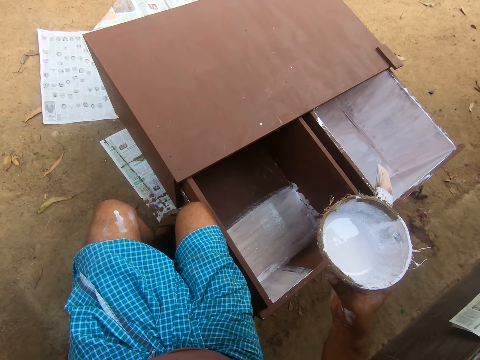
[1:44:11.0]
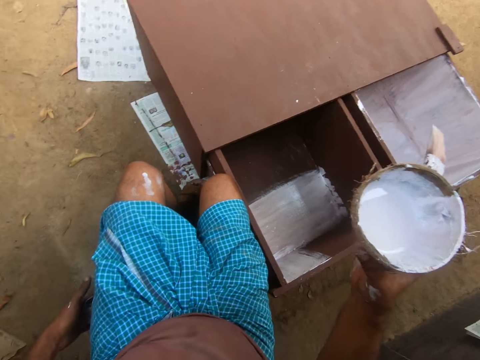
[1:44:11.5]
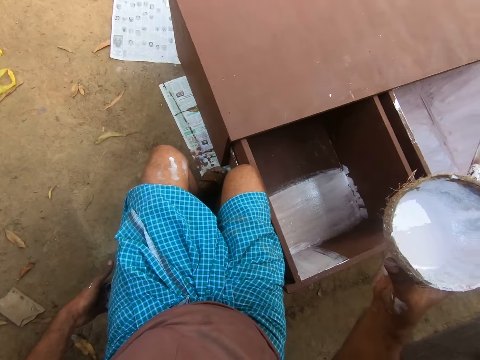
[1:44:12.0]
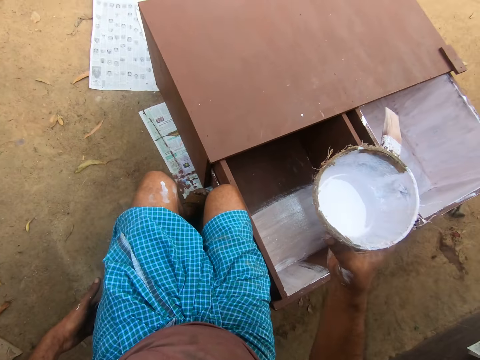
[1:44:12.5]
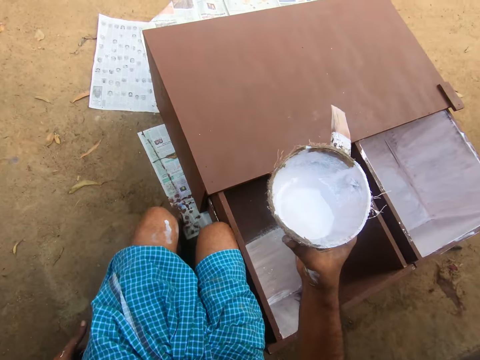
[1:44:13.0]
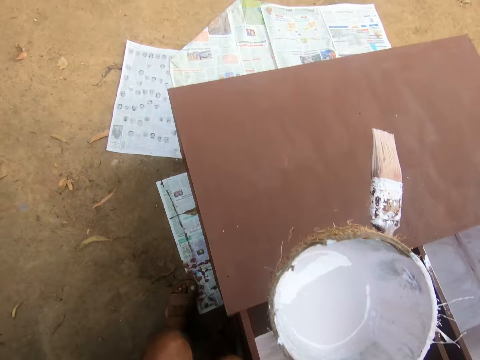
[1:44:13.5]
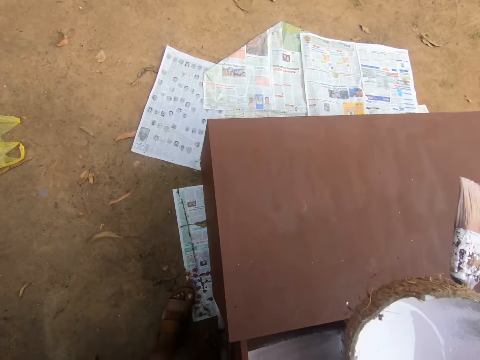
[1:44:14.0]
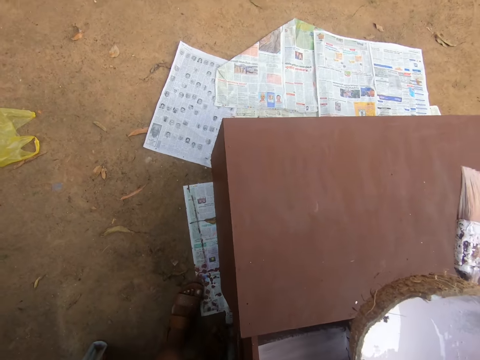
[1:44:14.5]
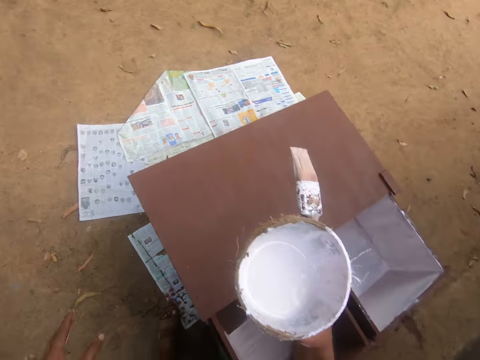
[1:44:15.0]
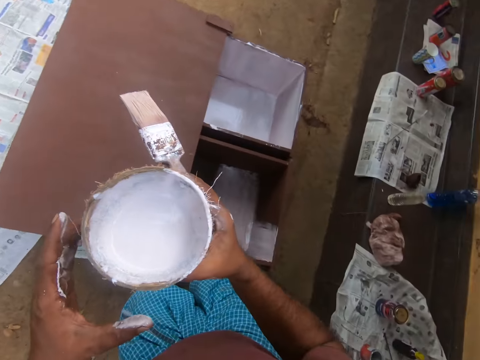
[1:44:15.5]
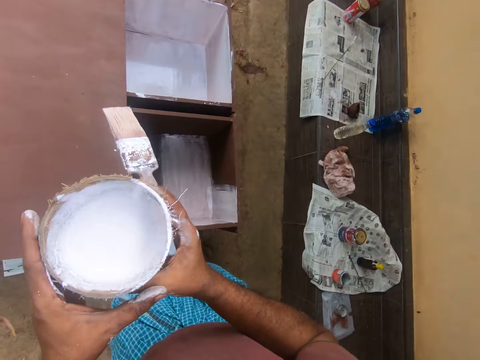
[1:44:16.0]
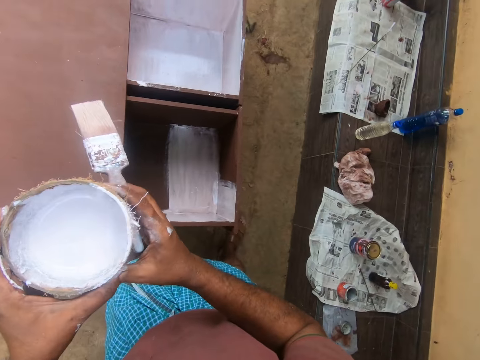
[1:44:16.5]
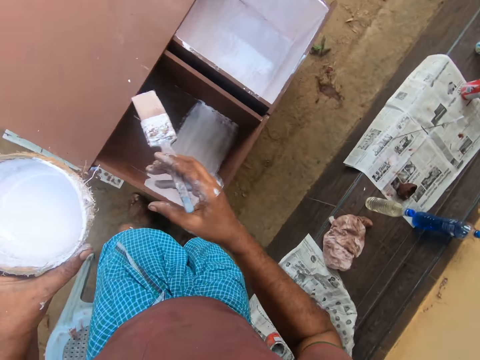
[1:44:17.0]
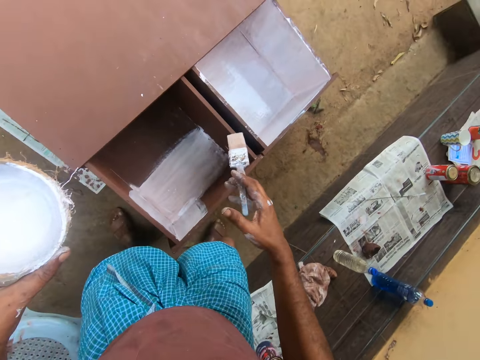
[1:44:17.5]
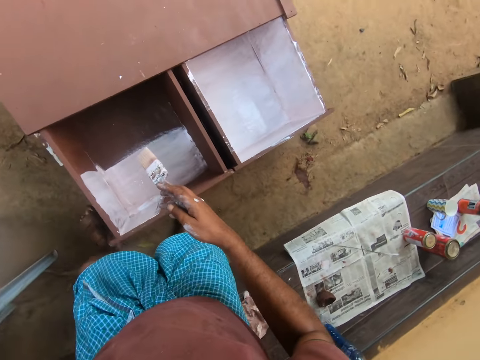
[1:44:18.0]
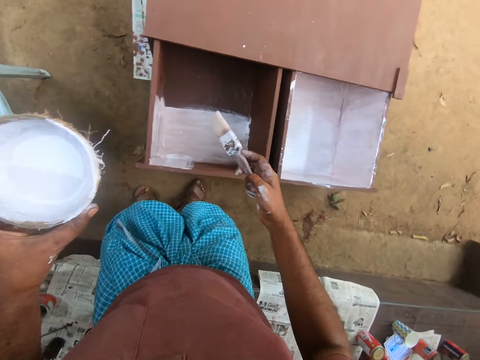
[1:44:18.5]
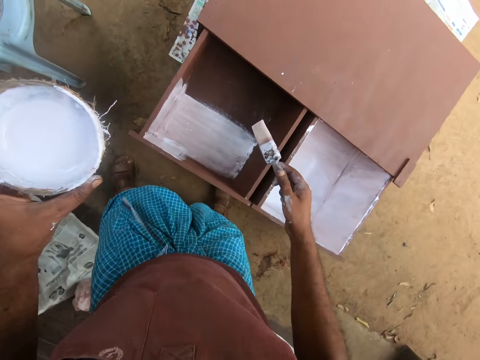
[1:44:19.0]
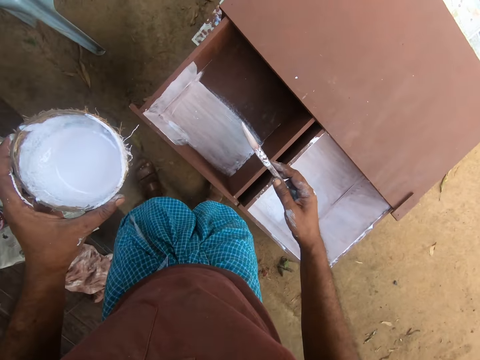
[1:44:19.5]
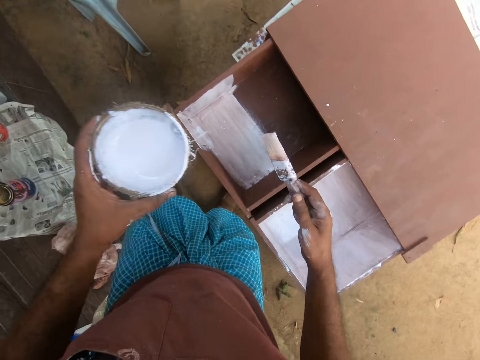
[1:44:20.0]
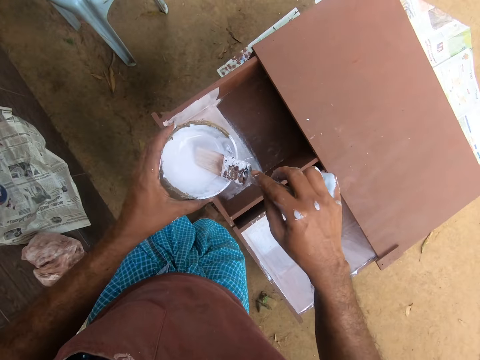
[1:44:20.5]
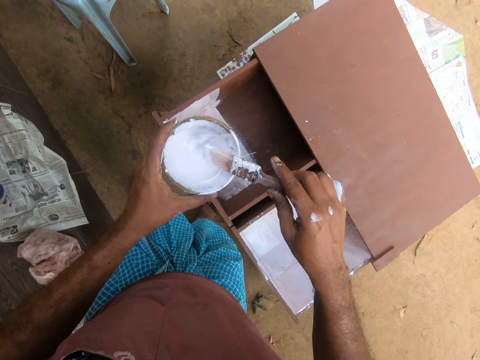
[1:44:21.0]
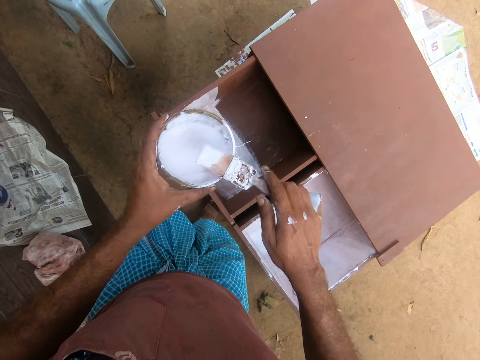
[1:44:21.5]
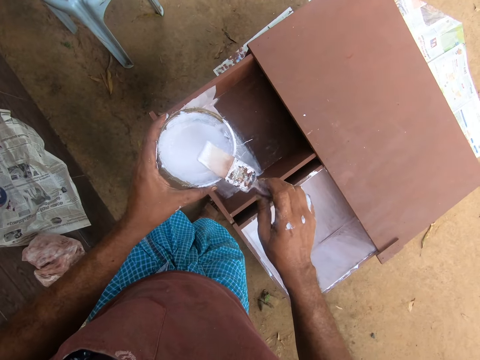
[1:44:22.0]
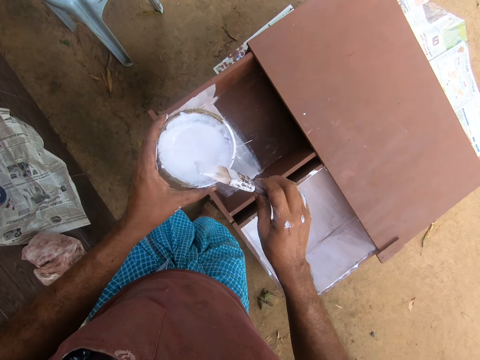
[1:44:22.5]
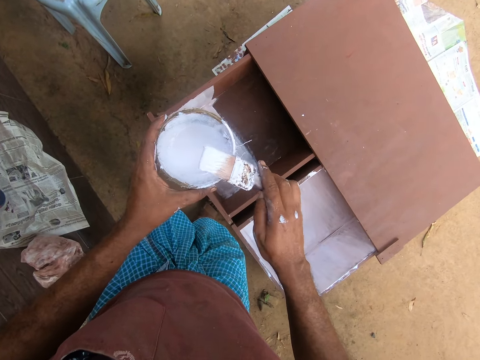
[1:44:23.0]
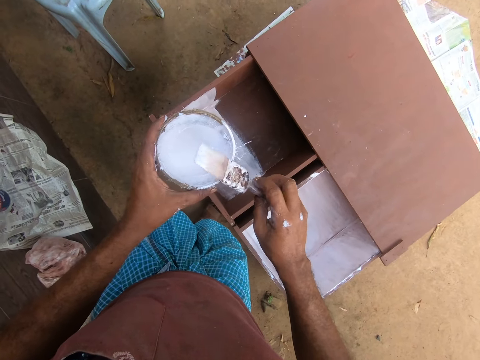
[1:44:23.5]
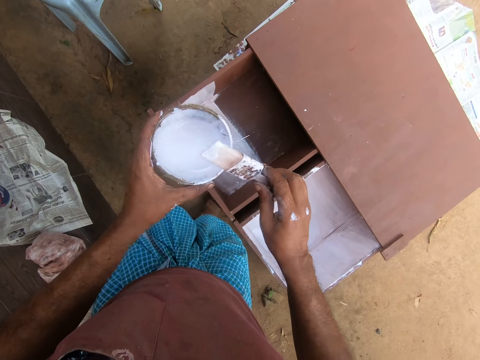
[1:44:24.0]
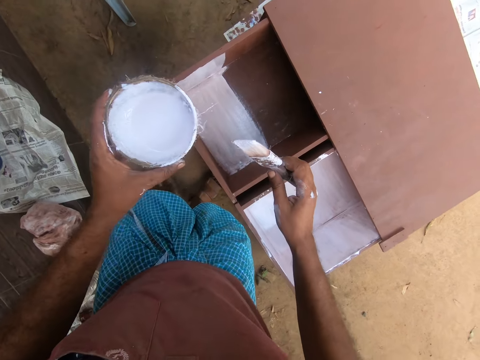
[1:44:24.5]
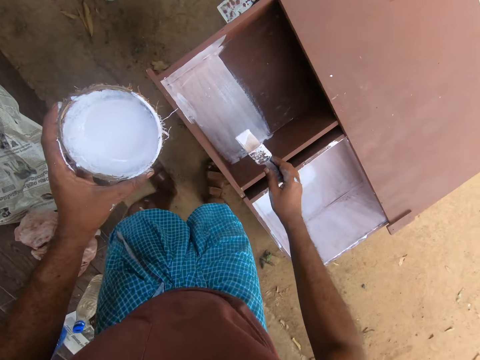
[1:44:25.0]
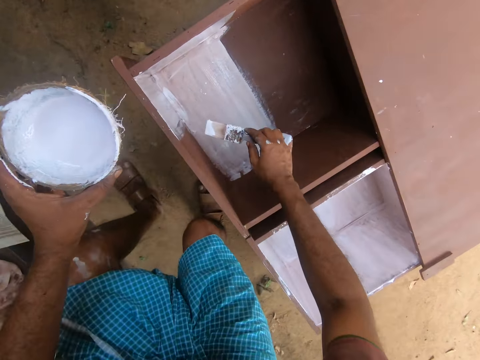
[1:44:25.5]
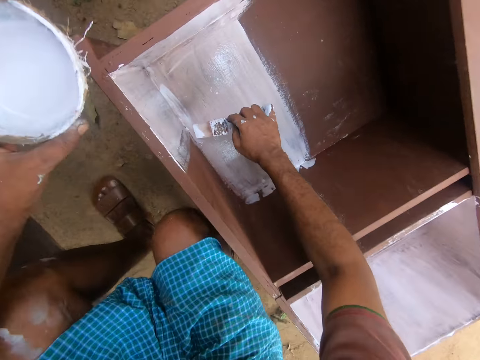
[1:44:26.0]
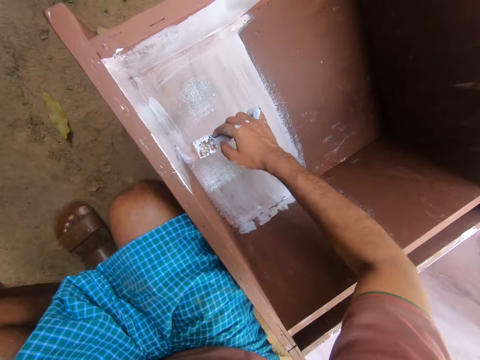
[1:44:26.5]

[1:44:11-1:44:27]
The camera wearer stands up from the chair. He passes the paint container to his left hand. He moves to the front of the wardrobe. He holds the paint. He walks around the compound. He dips the paintbrush in the paint container in his left hand. He turns the paintbrush repeatedly. He paints the wardrobe with the paintbrush with his right hand.

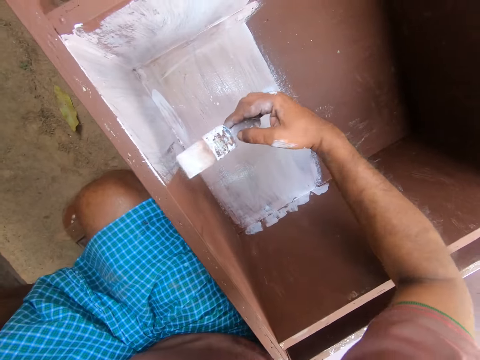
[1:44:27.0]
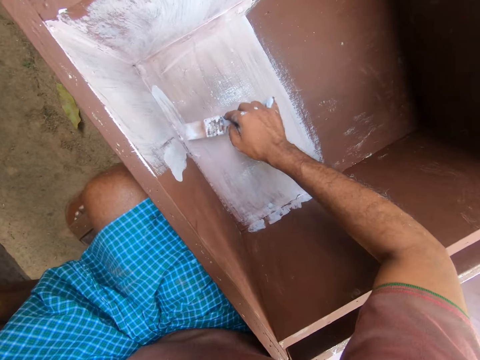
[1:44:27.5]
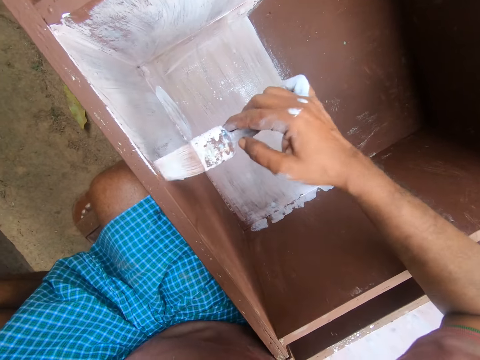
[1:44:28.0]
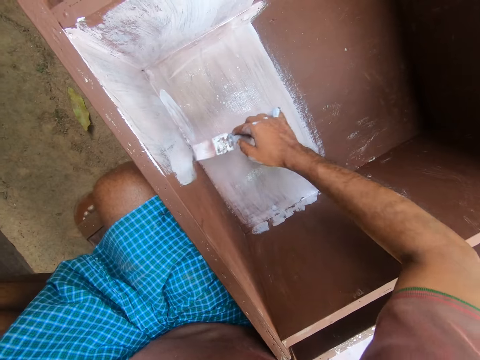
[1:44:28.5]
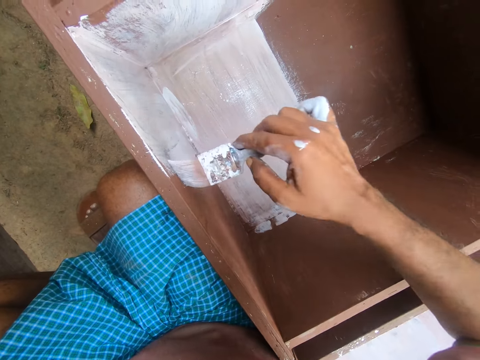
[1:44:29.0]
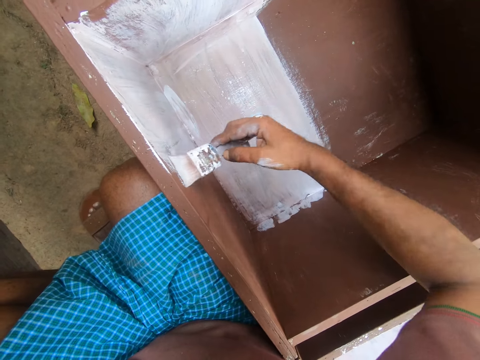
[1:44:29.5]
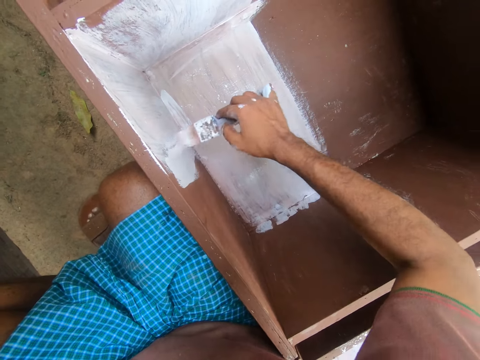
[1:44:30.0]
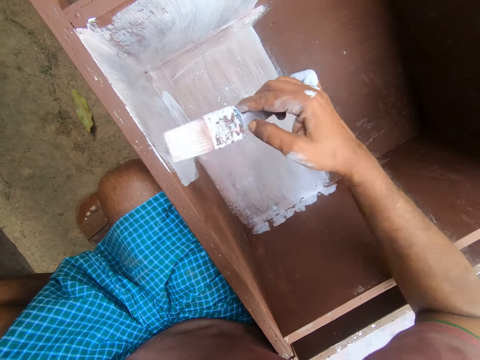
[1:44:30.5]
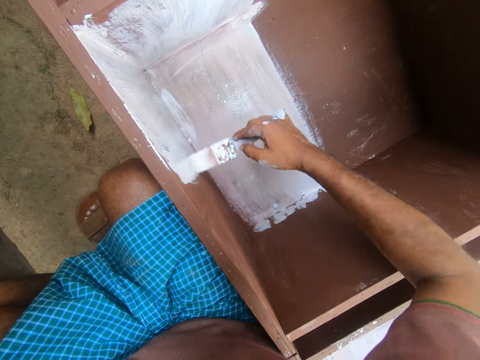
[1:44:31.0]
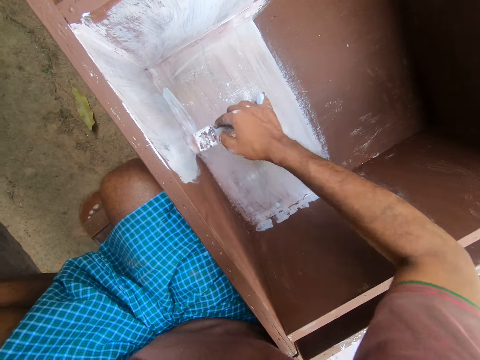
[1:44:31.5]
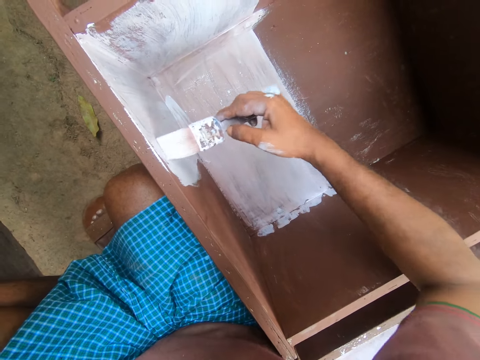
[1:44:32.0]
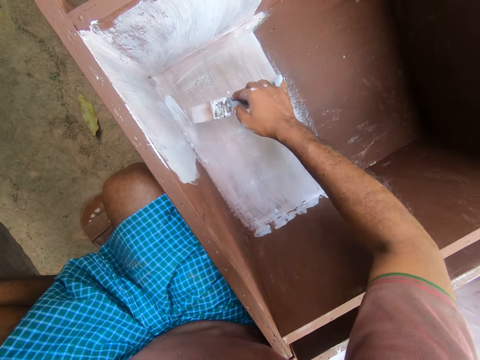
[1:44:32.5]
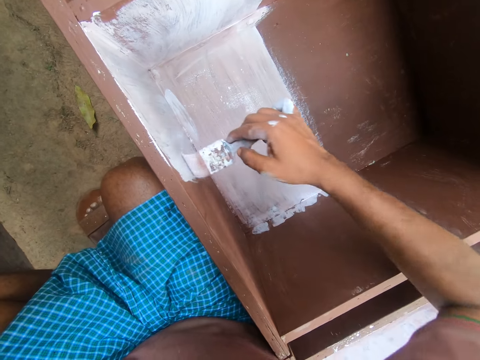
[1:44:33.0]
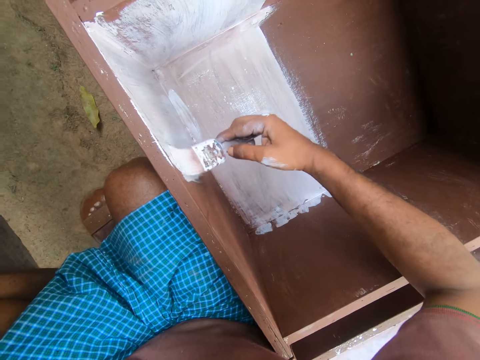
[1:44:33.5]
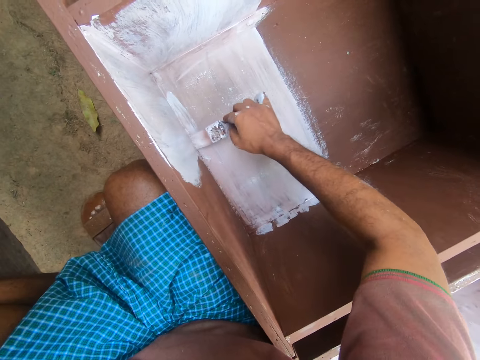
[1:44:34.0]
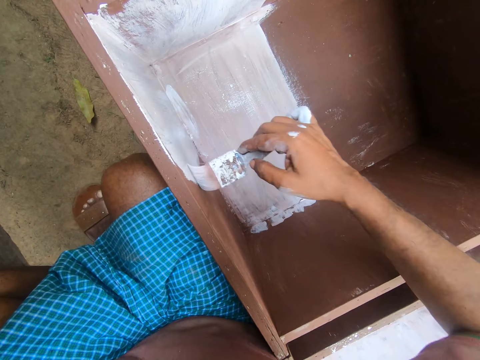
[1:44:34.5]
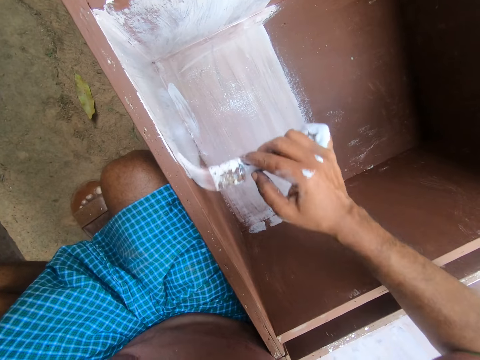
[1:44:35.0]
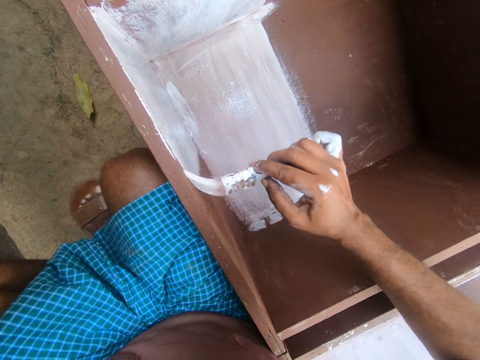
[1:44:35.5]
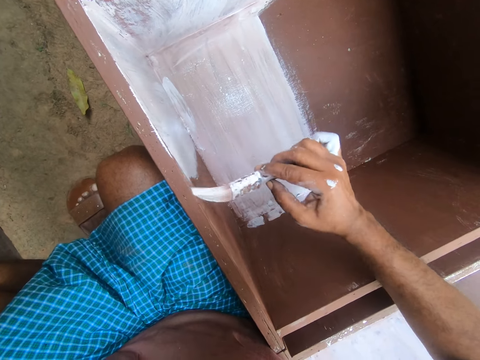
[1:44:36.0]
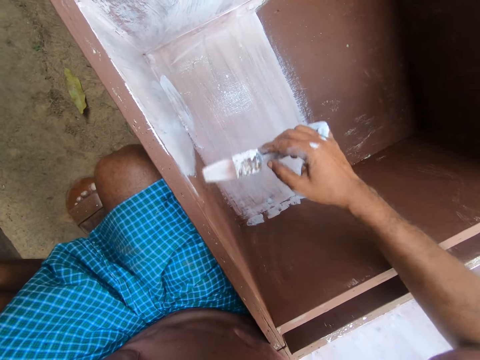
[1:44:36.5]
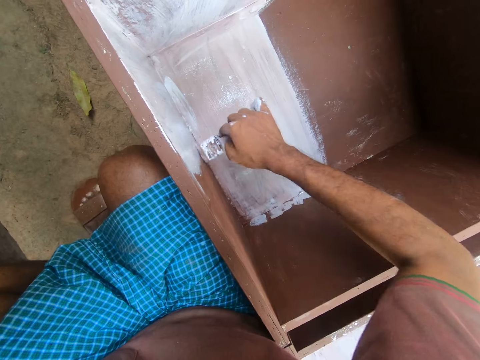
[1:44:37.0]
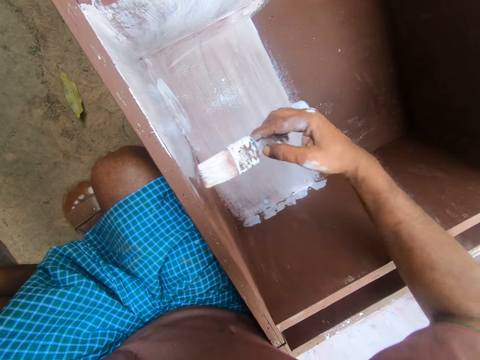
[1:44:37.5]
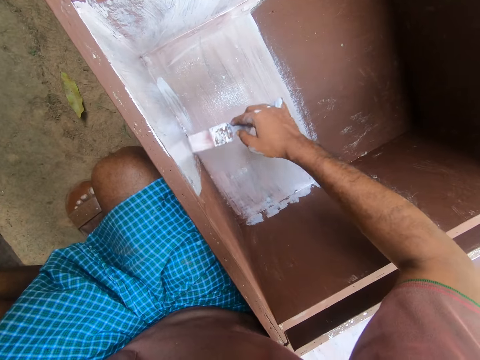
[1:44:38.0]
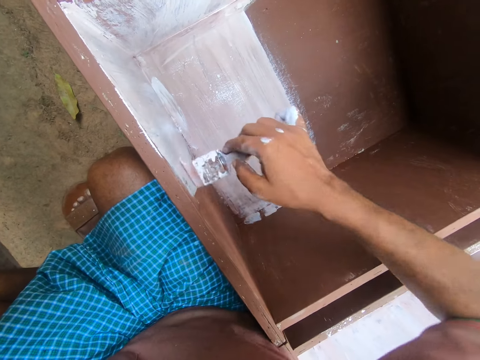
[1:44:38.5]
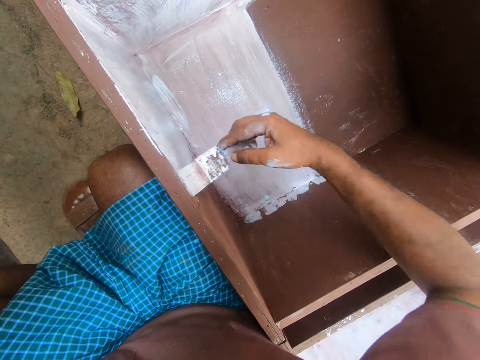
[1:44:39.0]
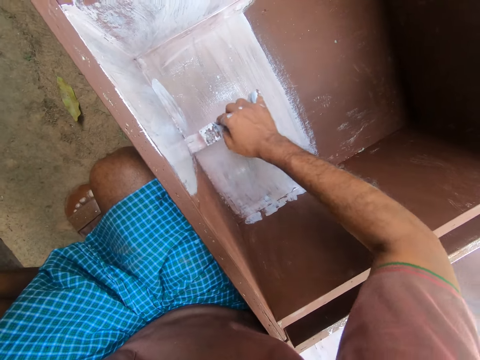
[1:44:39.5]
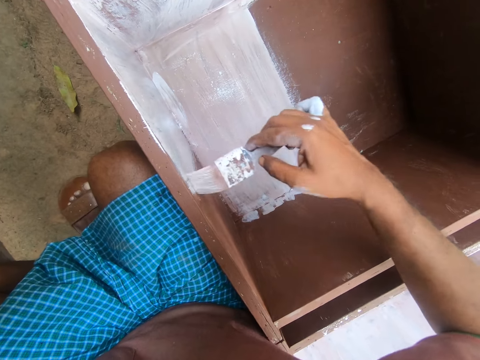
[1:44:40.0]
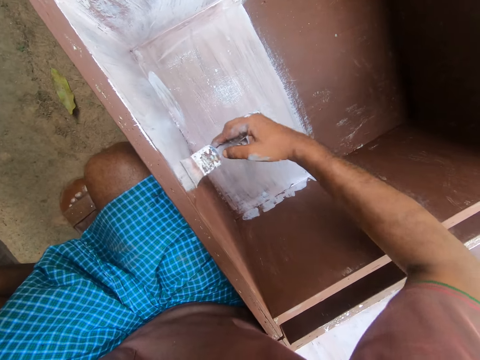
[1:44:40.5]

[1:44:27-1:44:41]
The camera wearer paints a cabinet using a brush repeatedly.
